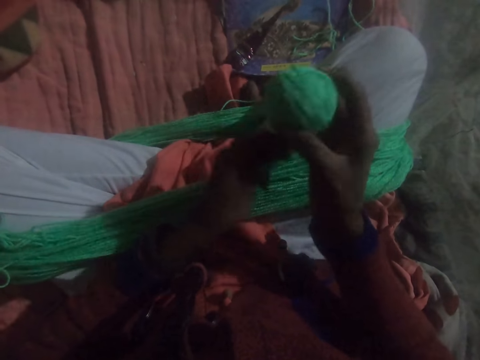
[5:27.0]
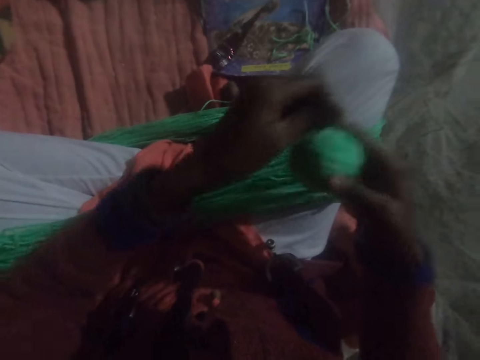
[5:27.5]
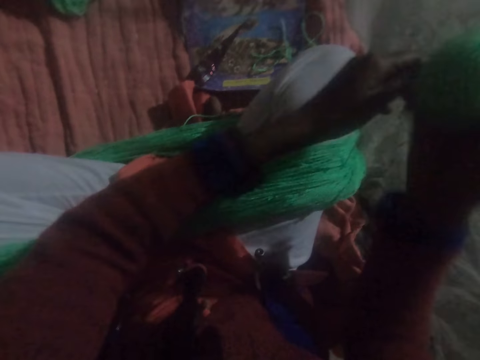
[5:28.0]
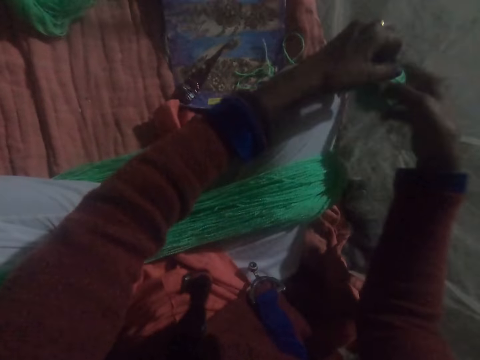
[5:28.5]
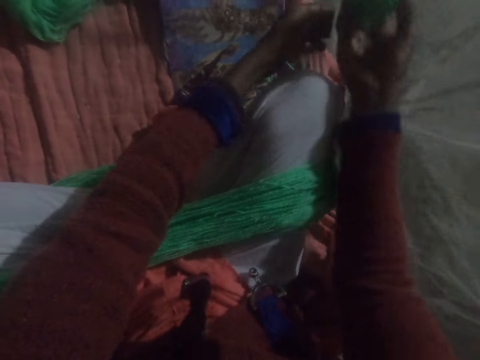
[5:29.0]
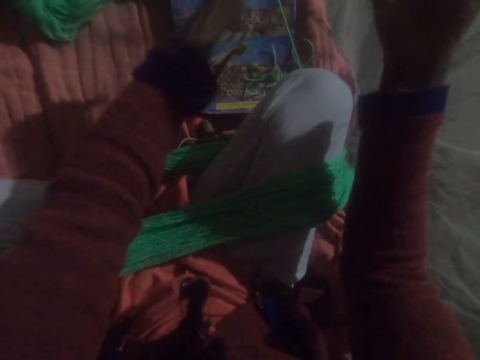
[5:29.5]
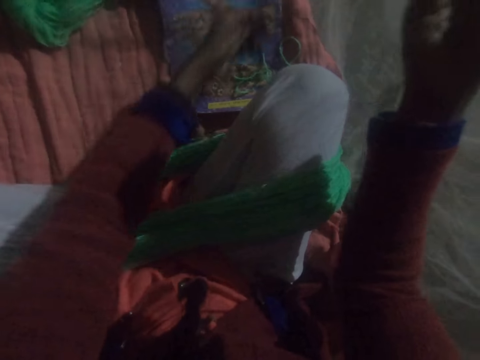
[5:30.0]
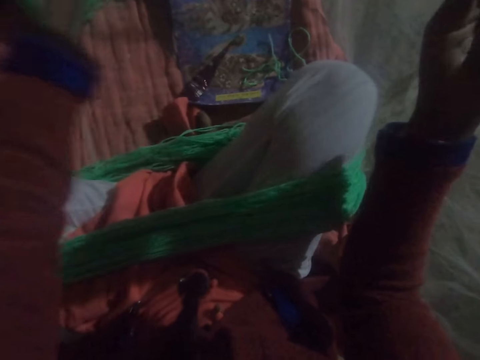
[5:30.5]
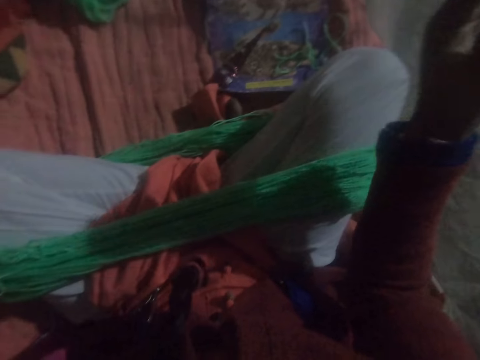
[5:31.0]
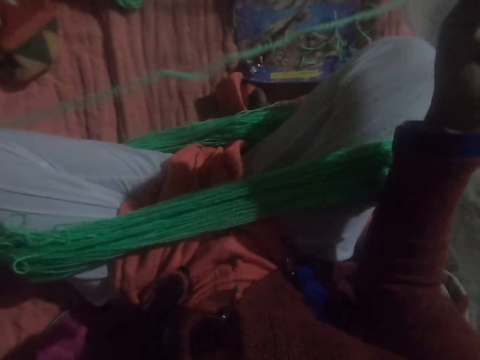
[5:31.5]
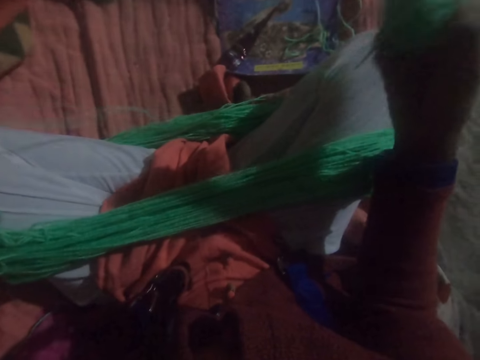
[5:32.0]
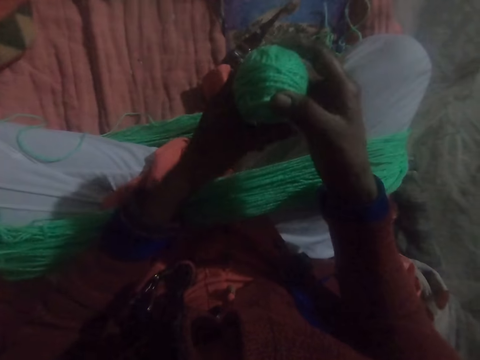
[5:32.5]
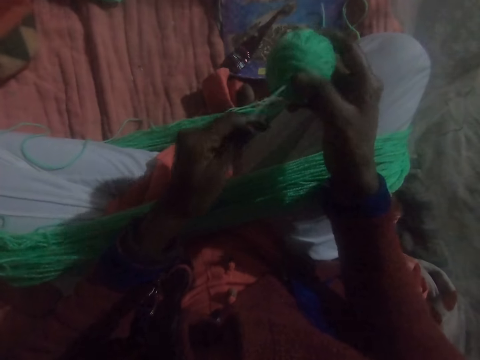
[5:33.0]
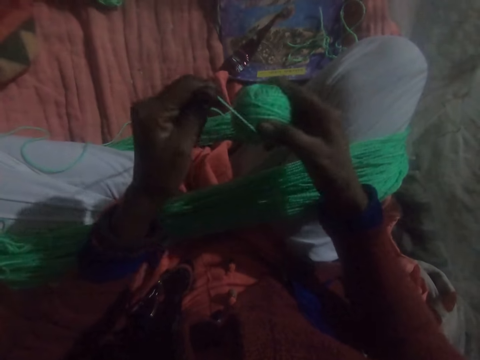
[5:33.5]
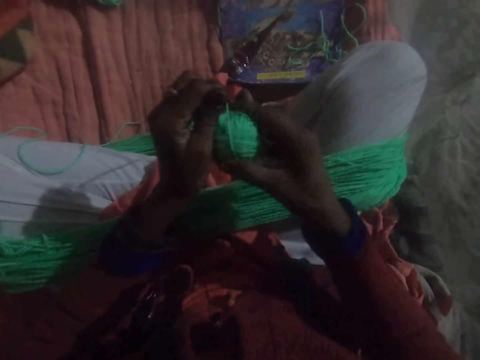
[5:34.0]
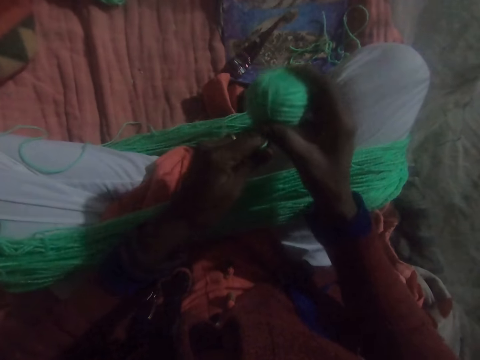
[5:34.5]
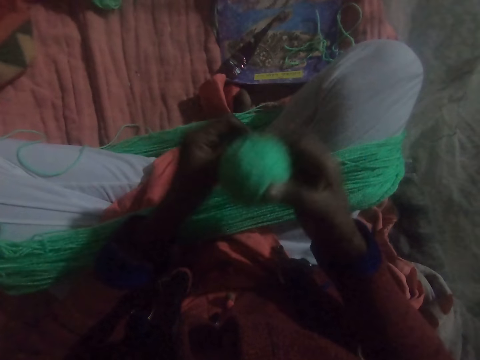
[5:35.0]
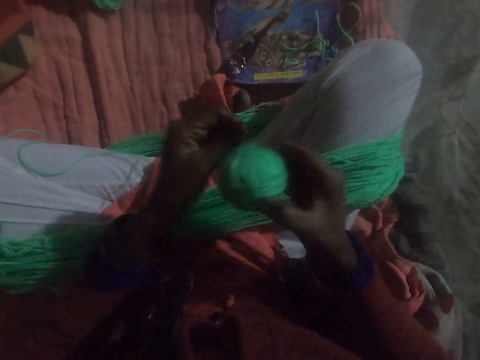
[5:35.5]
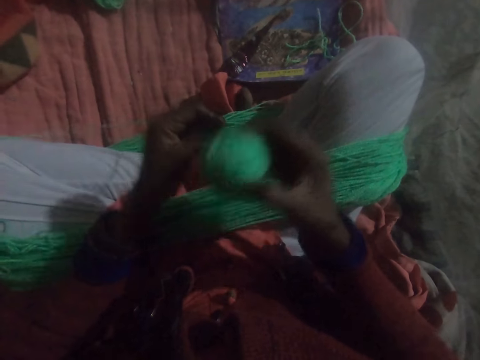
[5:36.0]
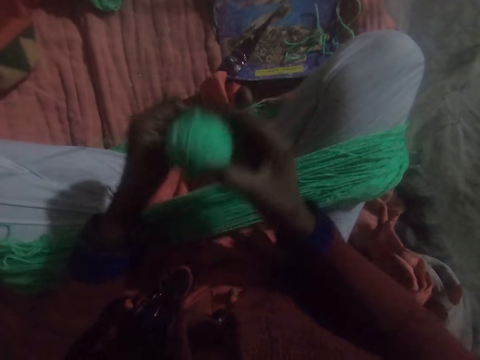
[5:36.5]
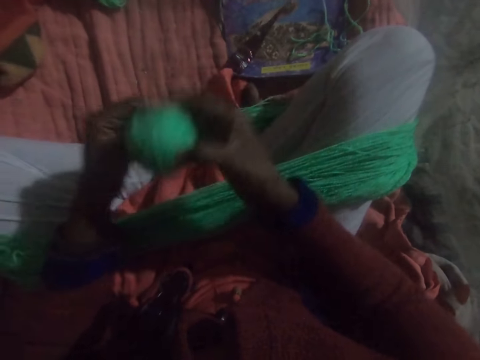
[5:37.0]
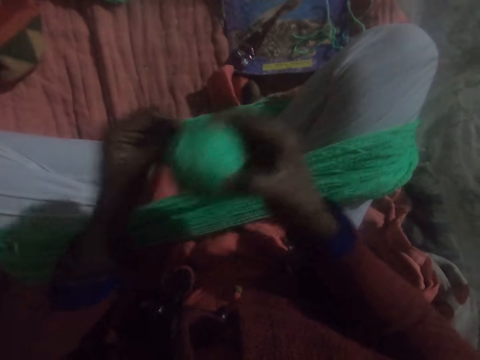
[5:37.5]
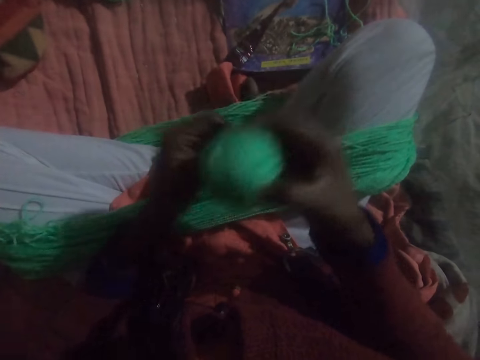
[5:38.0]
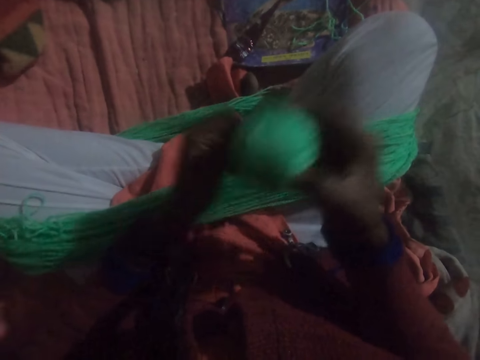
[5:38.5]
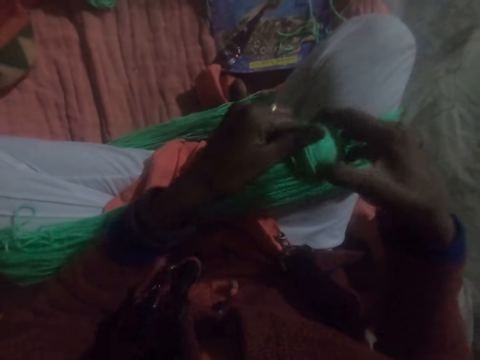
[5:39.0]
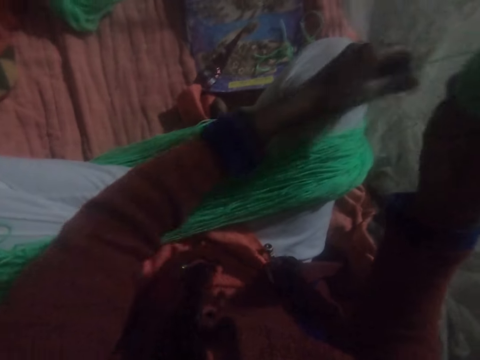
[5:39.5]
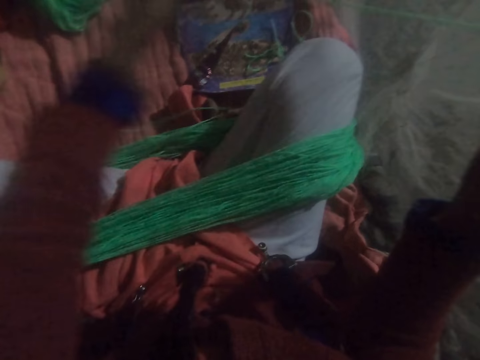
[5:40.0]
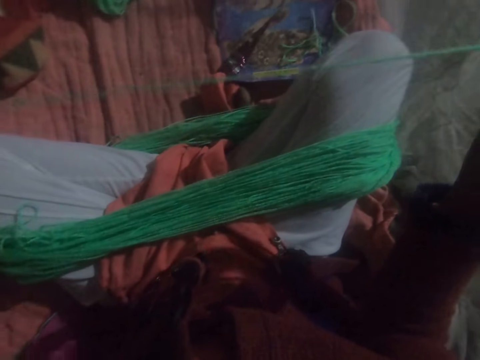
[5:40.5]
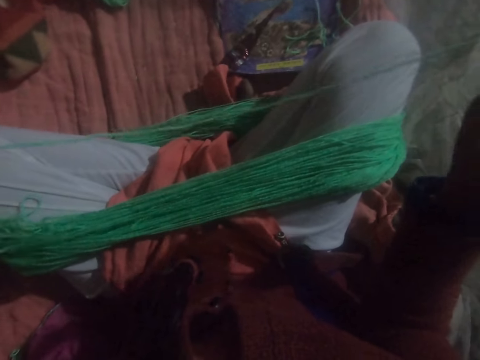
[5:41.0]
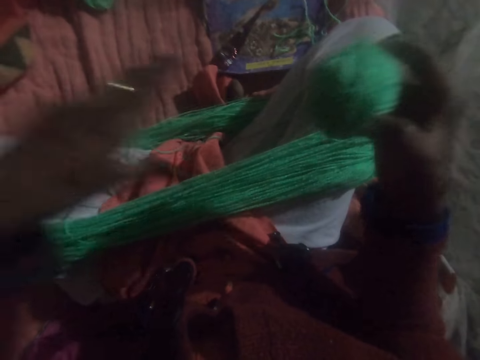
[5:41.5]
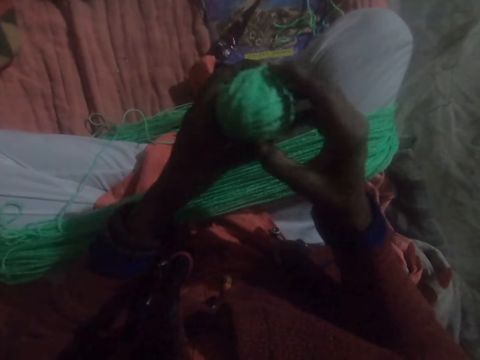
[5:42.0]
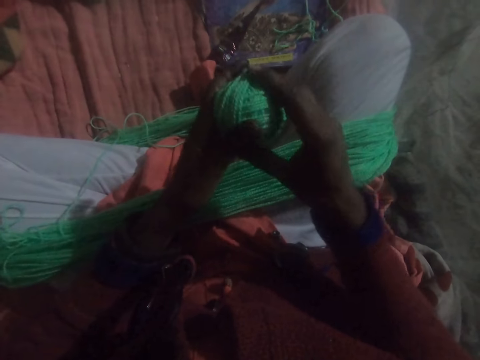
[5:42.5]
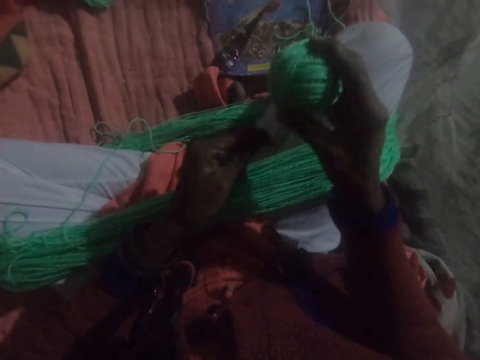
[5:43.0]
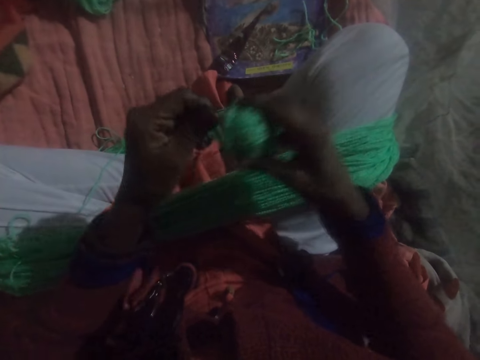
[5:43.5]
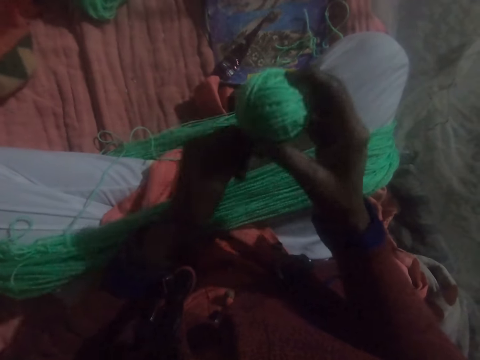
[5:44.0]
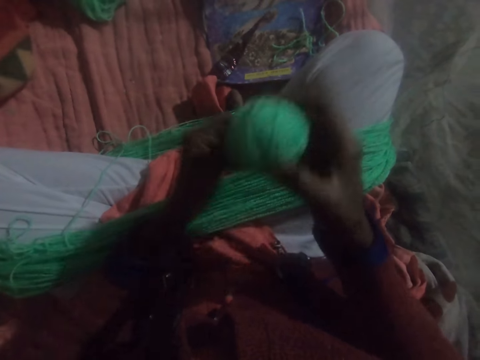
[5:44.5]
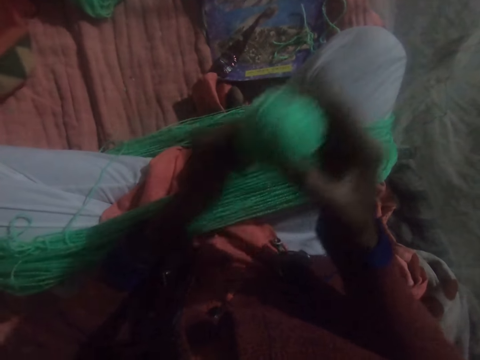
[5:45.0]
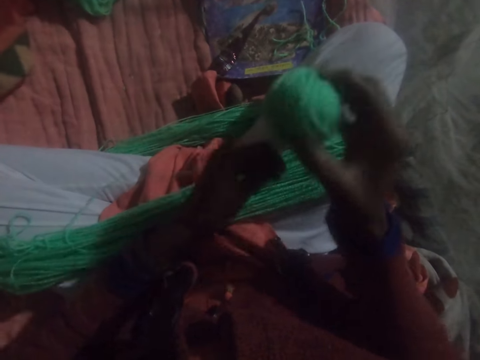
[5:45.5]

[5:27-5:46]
The camera wearer pulls the knitting yarn thread. She straightens the yarn. She rolls the knitting yarn thread into a ball. She twists the yarn on her legs together. She pulls the knitting yarn thread. She straightens the yarn. She rolls the knitting yarn thread into a ball. She twists the yarn on her legs together.

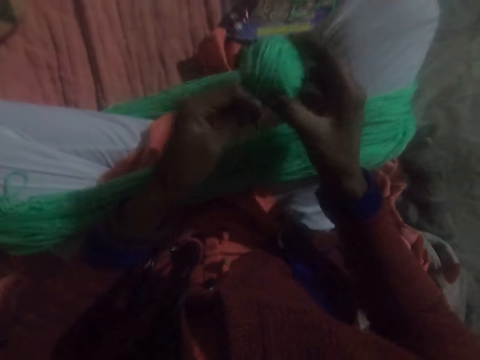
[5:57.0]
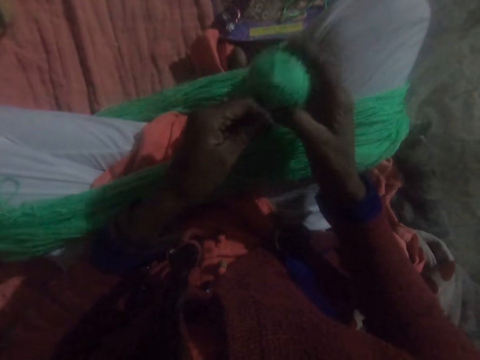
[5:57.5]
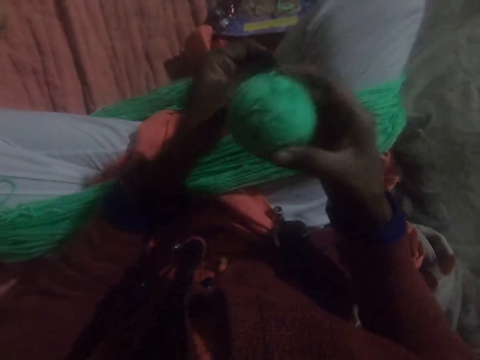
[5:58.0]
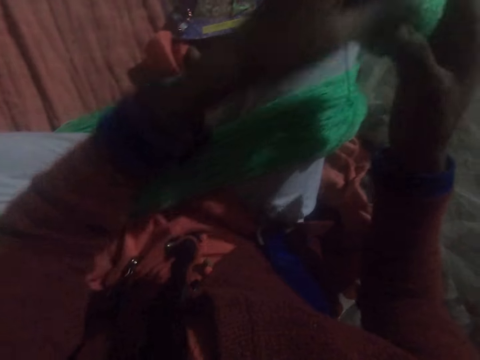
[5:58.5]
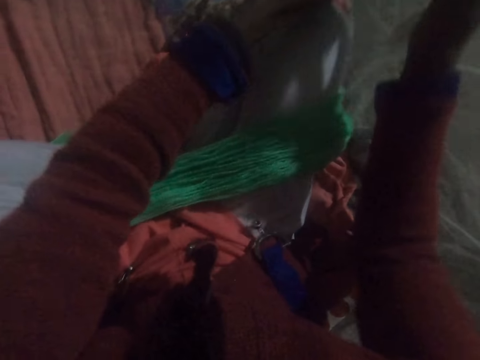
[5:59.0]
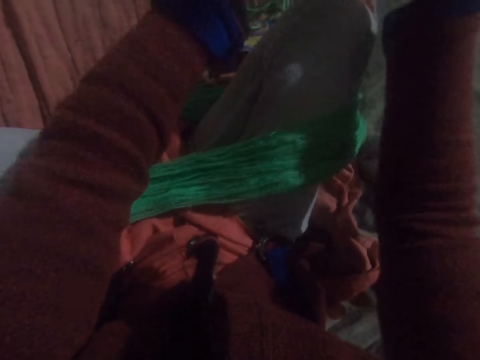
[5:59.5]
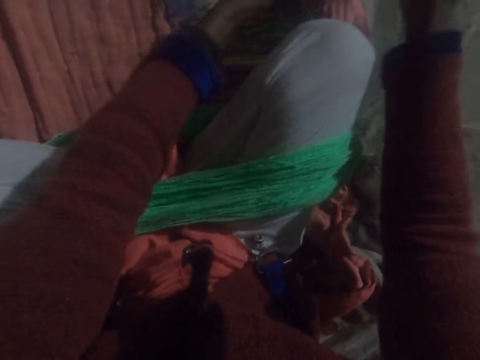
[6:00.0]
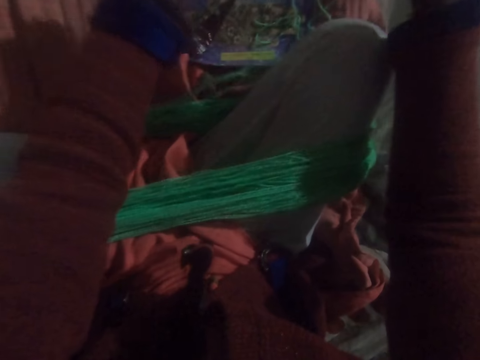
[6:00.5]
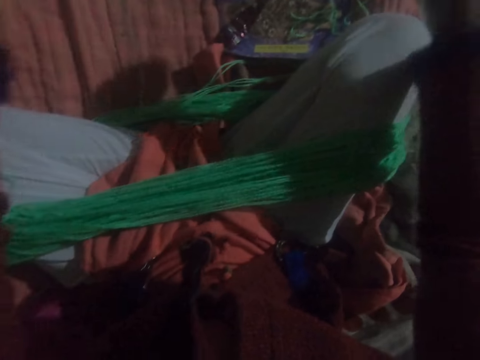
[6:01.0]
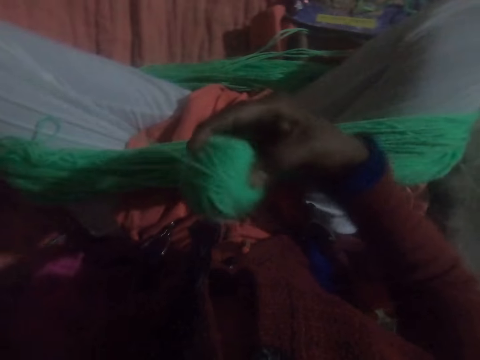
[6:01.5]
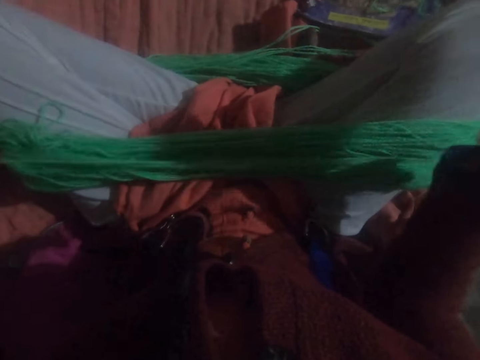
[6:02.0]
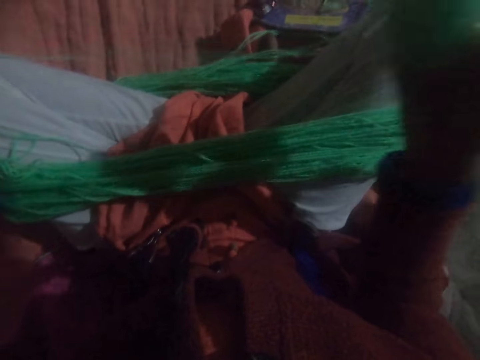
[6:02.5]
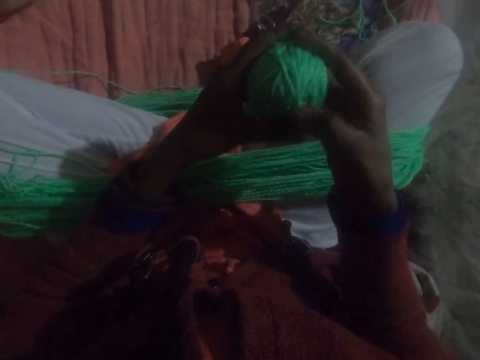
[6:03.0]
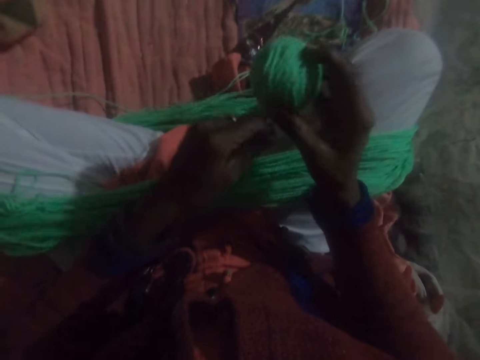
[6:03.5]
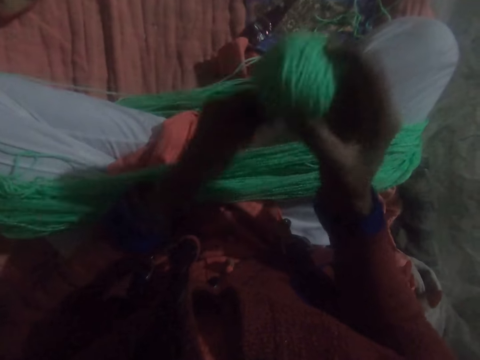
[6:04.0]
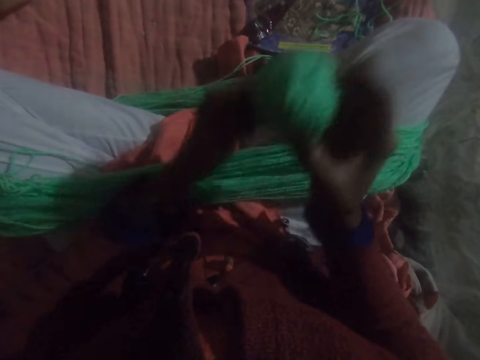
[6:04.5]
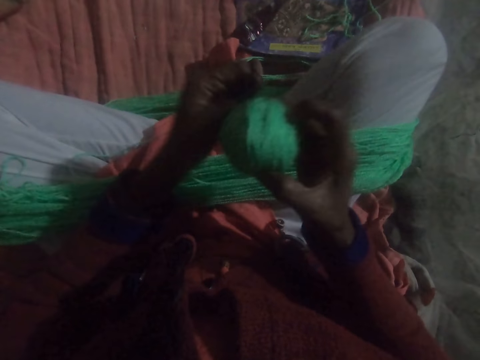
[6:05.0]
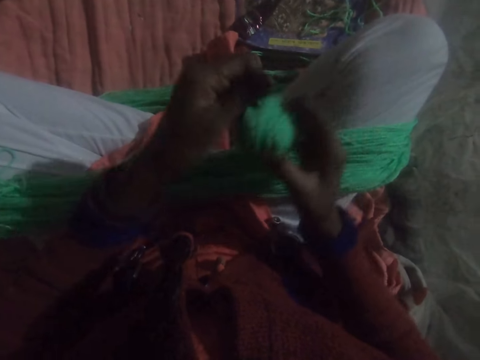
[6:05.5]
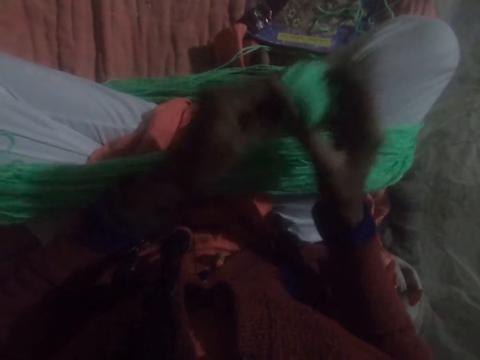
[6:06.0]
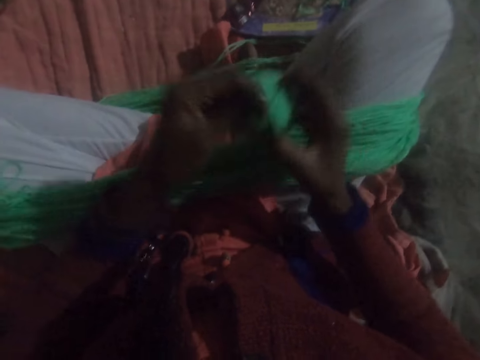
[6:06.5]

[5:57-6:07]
The camera wearer pulls the knitting yarn thread. They roll the knitting yarn thread into a ball.
